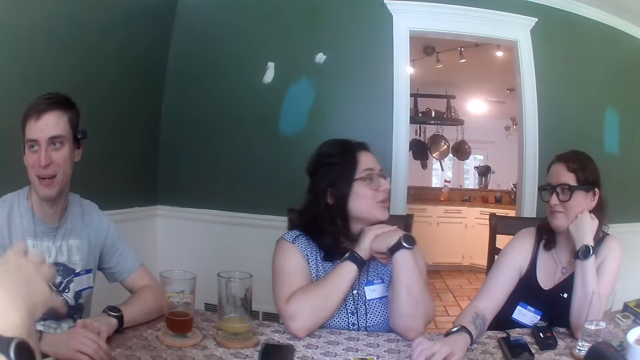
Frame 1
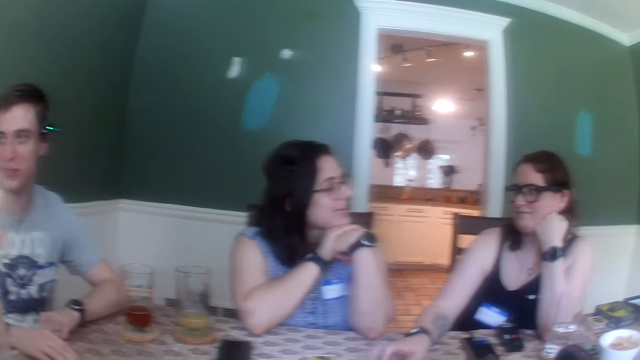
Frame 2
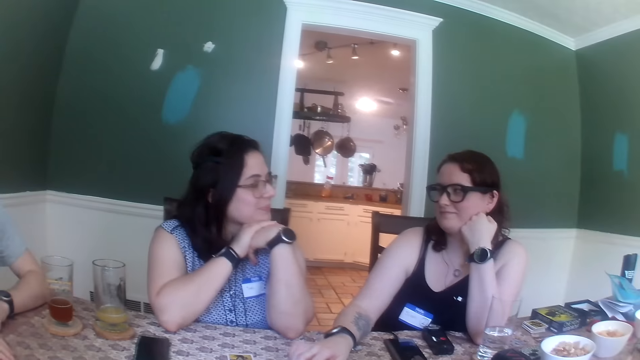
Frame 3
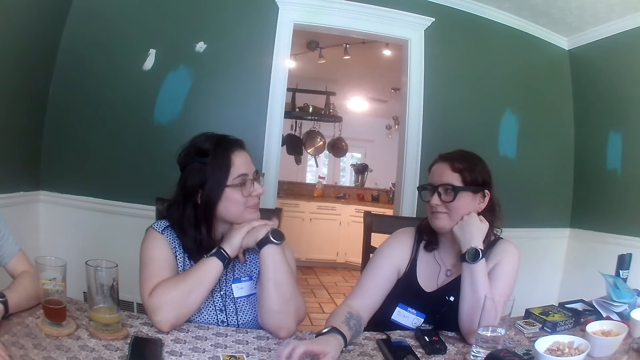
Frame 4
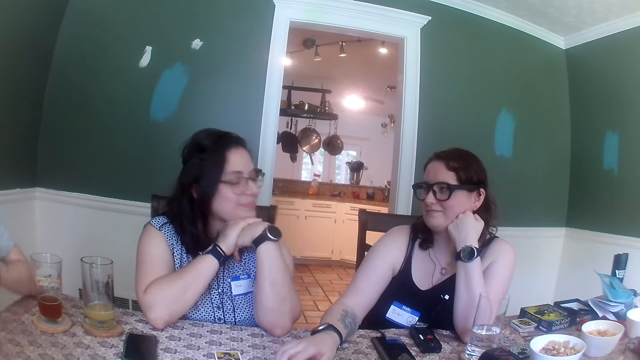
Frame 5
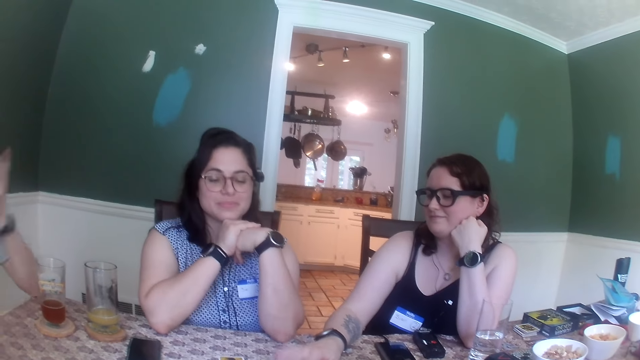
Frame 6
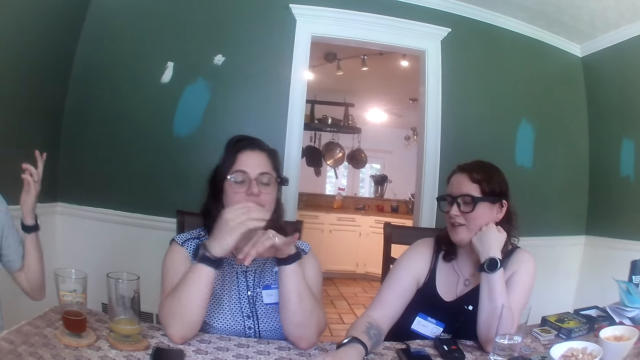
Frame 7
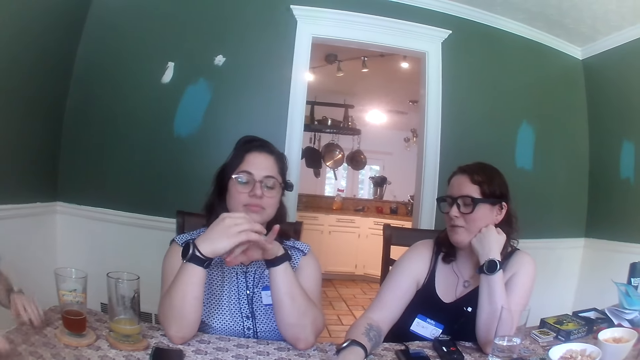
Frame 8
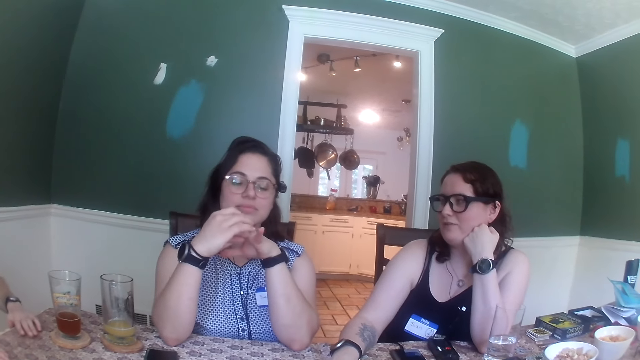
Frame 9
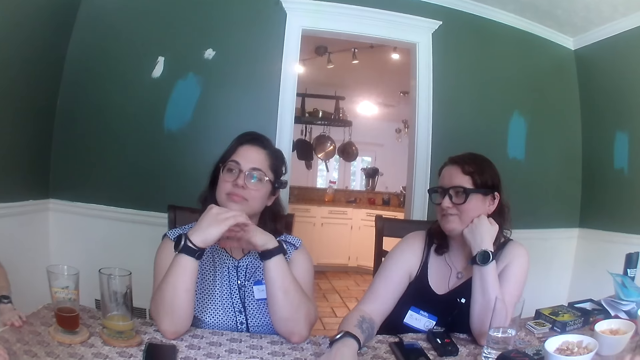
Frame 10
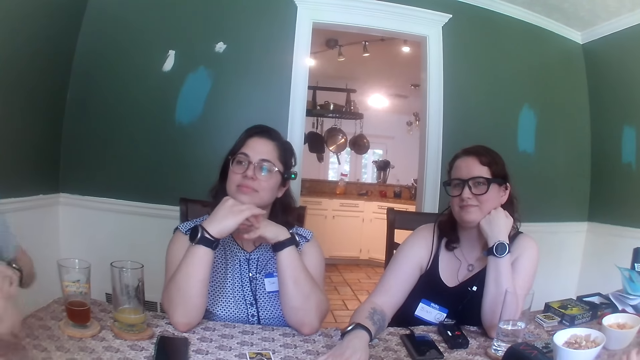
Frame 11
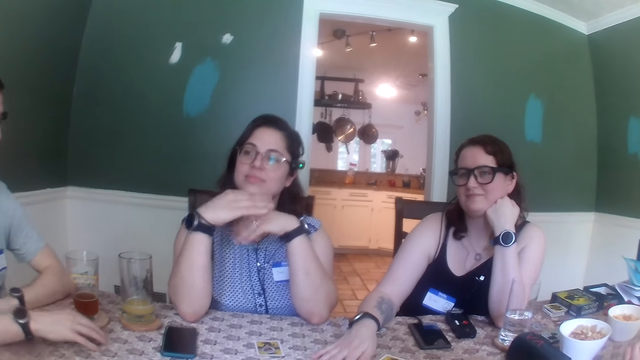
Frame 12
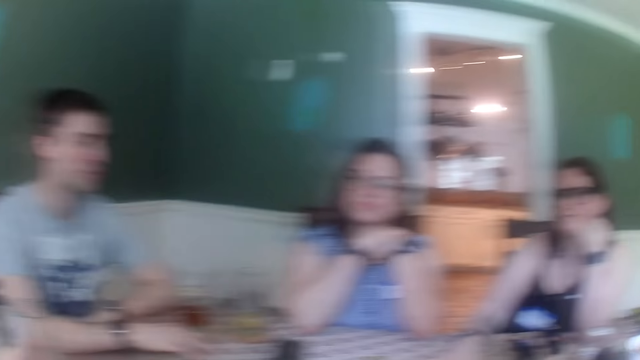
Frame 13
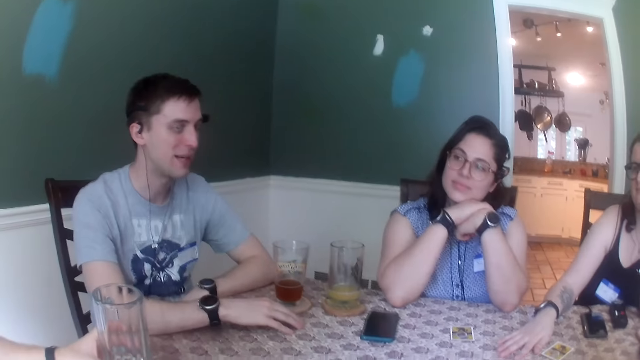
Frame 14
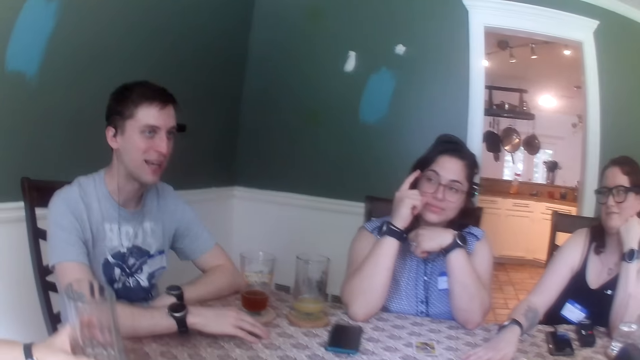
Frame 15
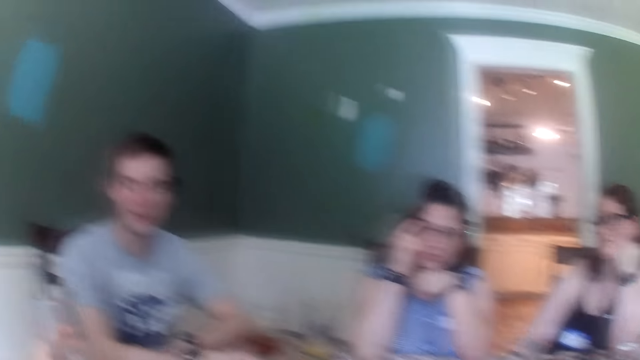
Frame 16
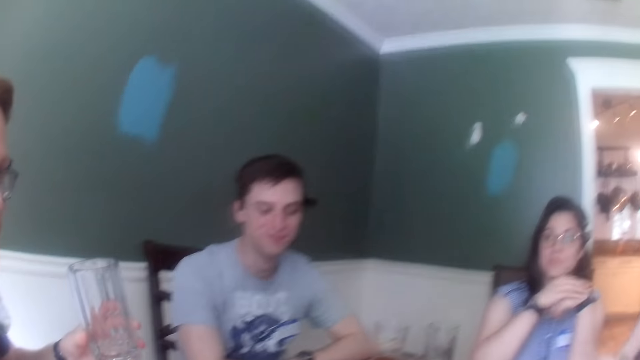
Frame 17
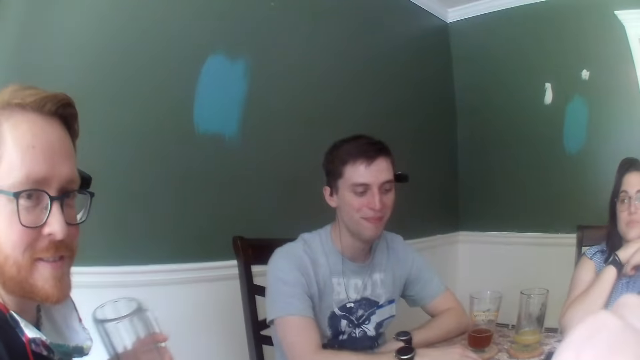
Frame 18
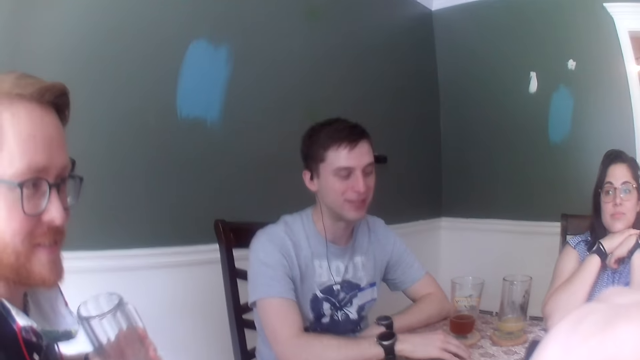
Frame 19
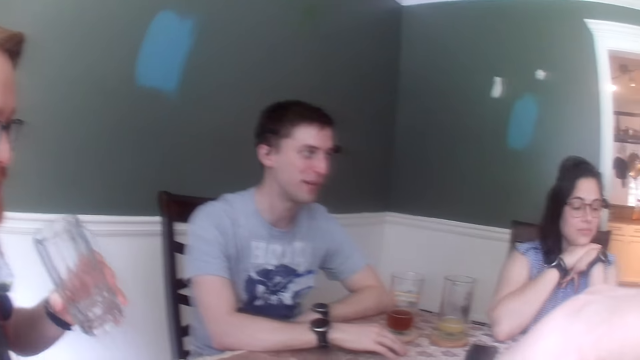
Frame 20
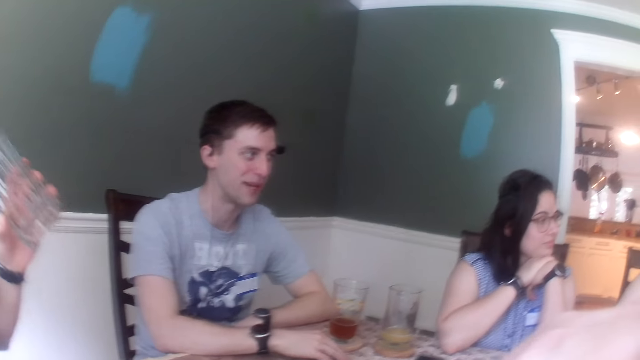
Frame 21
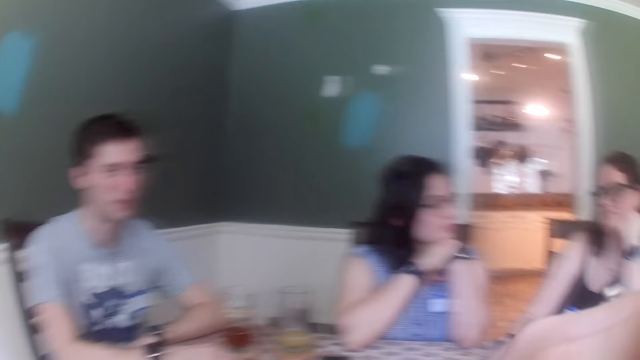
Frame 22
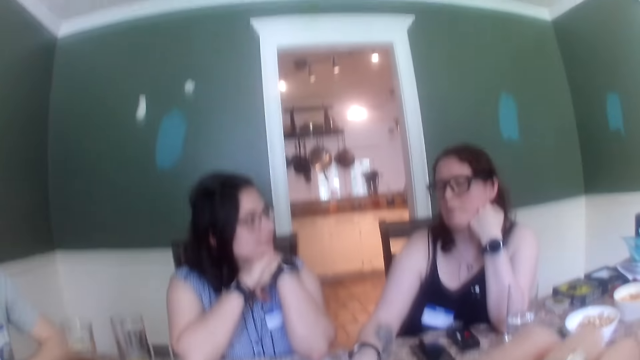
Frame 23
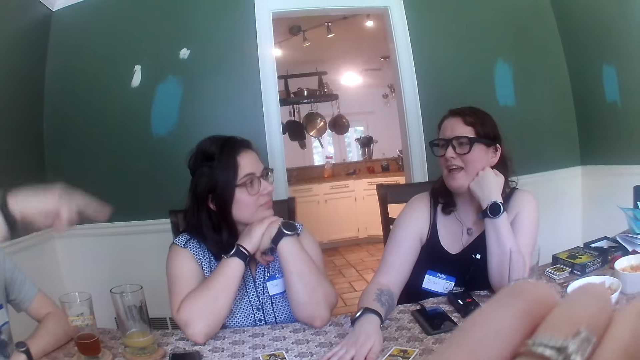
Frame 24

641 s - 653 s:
A woman turns and supports the chin. The woman rubs her ring with her right hand. The woman moves fingers. The woman touches her glasses with her right hand. A man speaks. Another man picks up a glass of water from the table with his left hand. The other man holds the glass and drinks from the glass of water in his left hand.

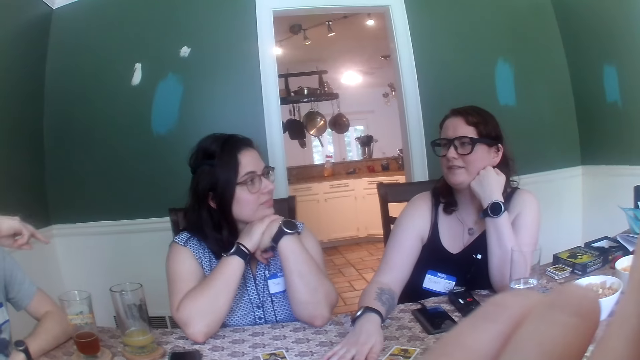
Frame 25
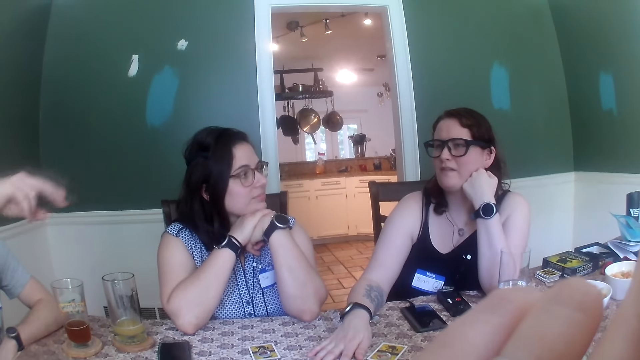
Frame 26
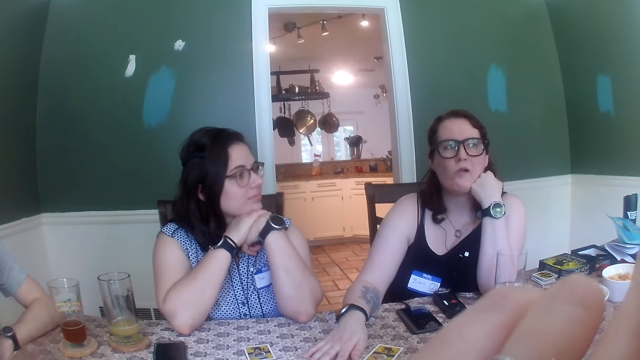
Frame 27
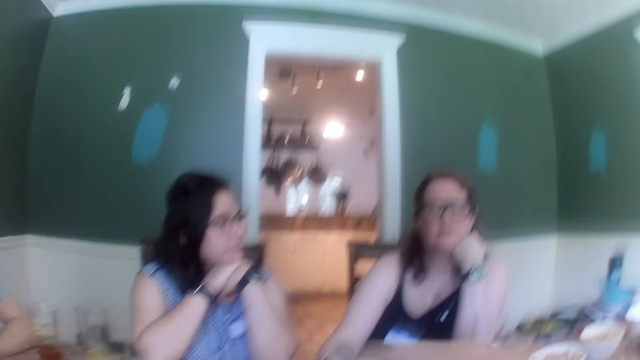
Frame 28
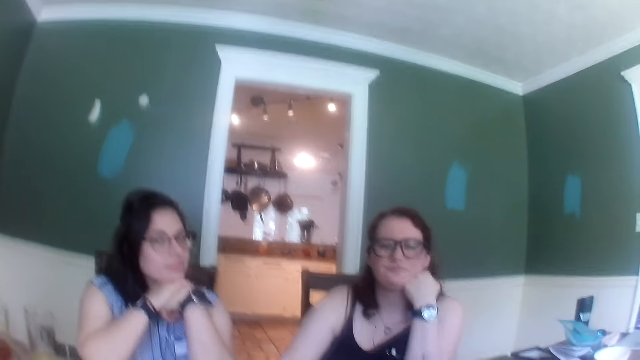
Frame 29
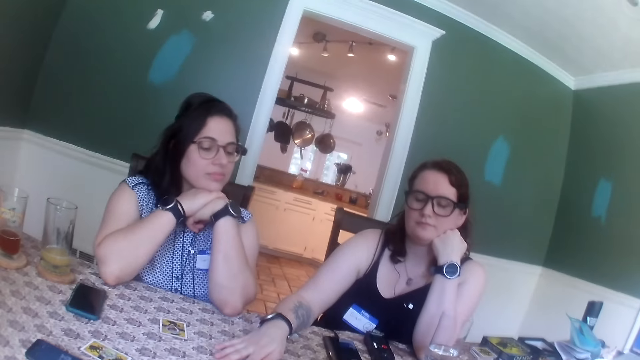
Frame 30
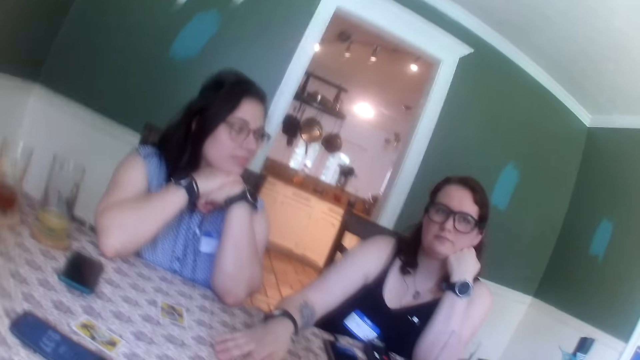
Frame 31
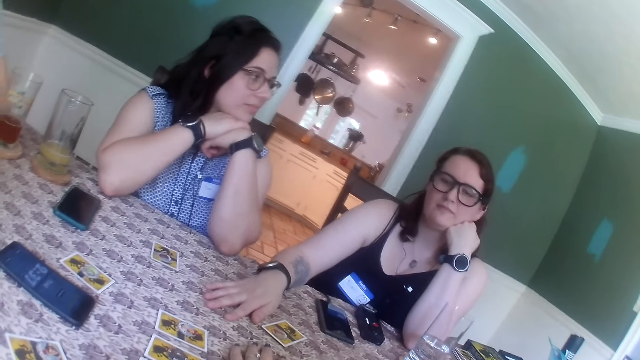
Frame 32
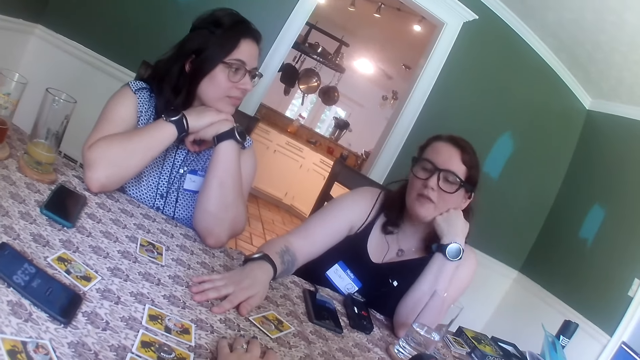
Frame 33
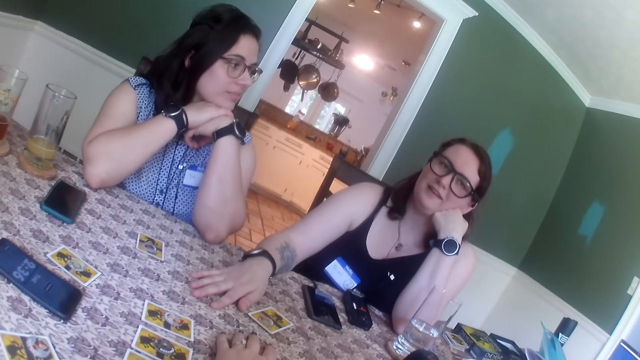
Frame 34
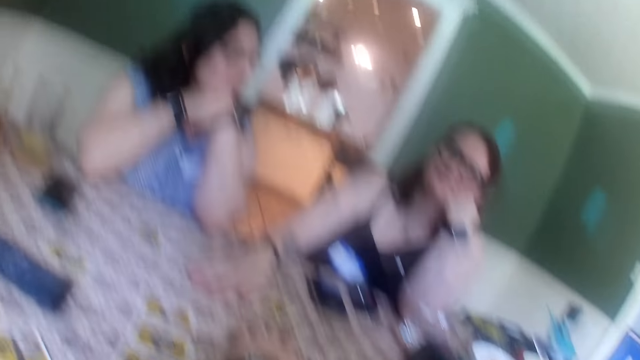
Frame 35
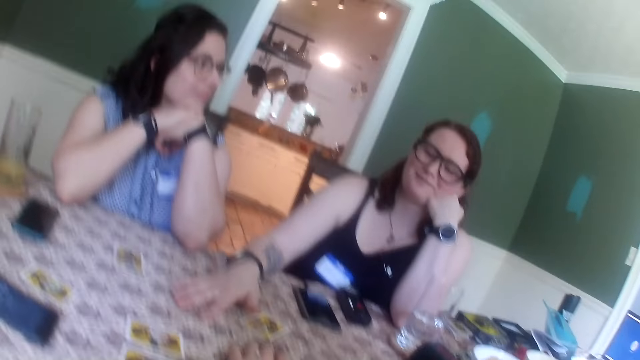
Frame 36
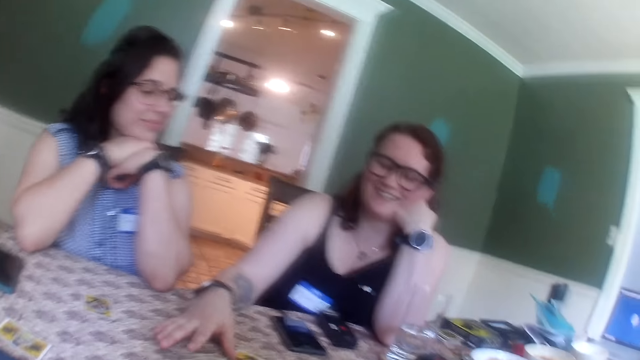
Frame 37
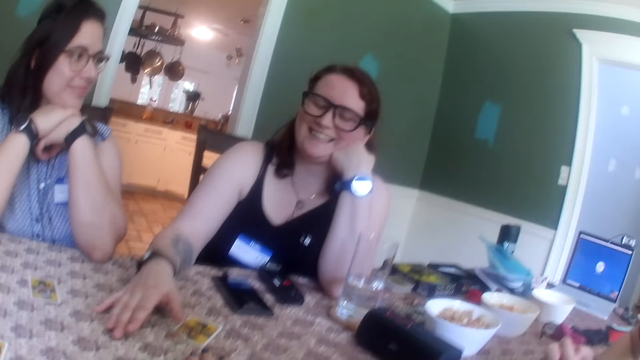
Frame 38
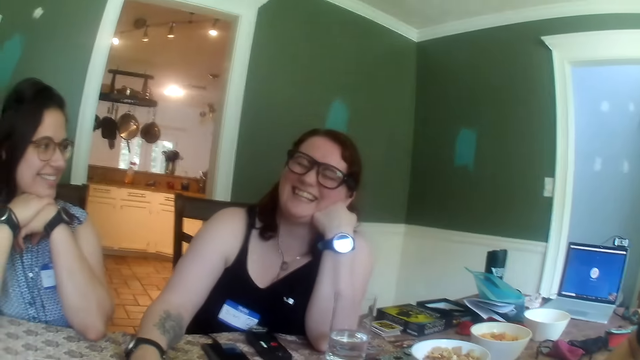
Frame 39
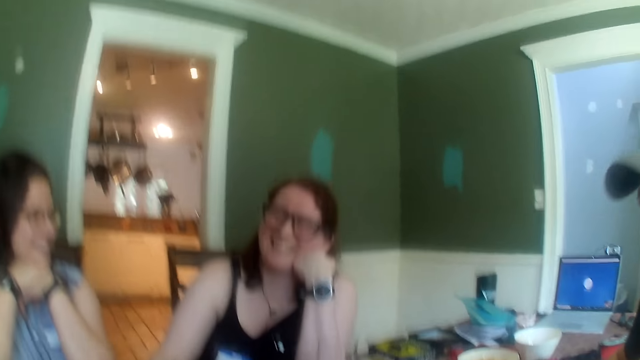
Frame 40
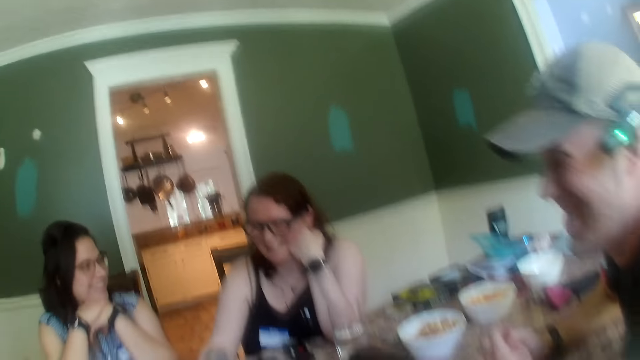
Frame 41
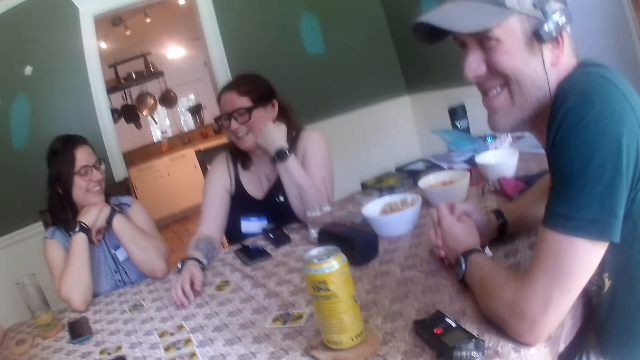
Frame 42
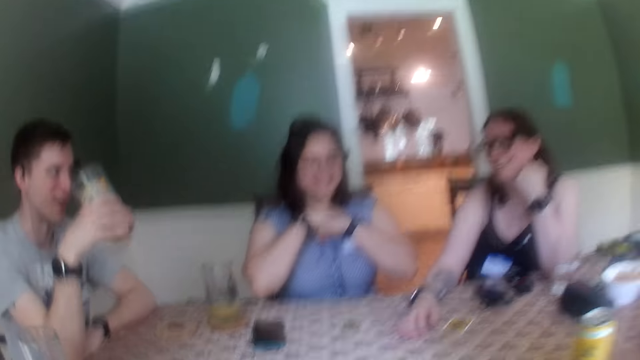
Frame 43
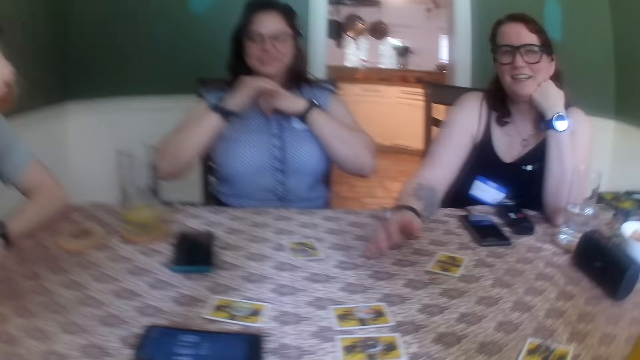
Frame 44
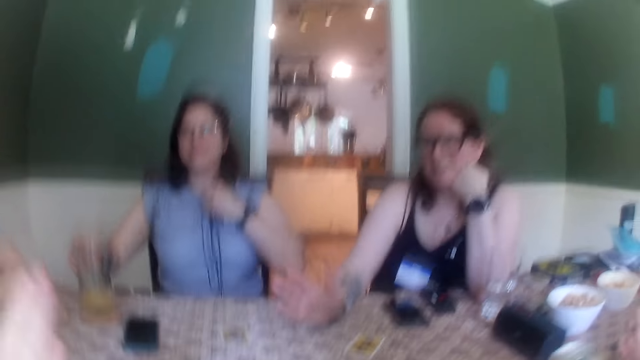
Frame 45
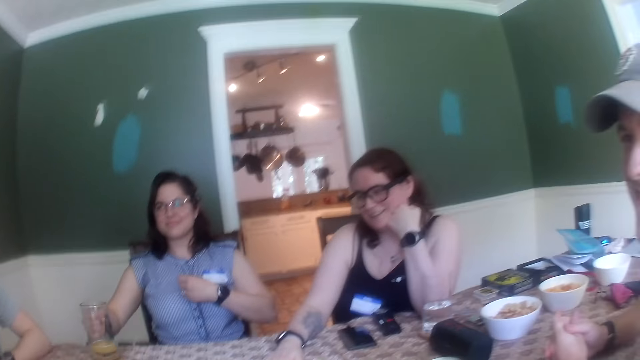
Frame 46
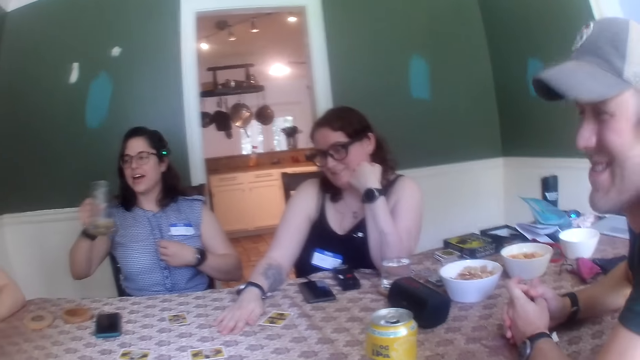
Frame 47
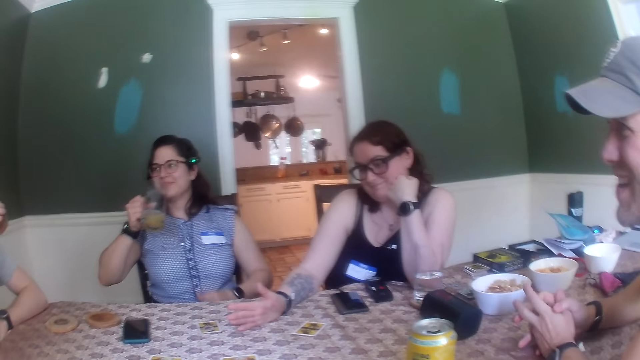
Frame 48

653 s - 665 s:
A woman speaks. A man moves hand. The woman speaks and laughs. Another man laughs. The first man holds a glass of juice in his right hand and drinks from the glass of juice in his right hand. Another woman picks up the glass of juice from the coaster on the table with her right hand. The other woman drinks juice.
